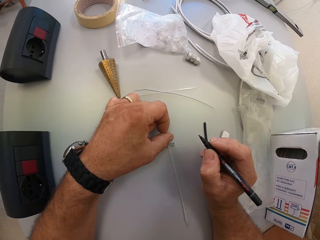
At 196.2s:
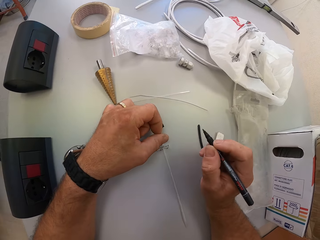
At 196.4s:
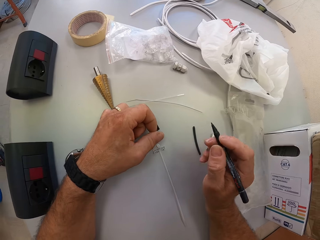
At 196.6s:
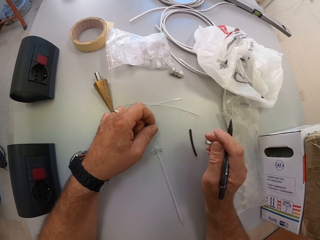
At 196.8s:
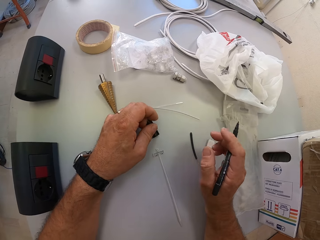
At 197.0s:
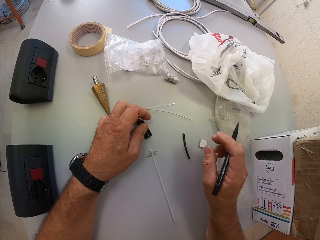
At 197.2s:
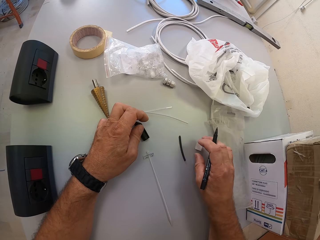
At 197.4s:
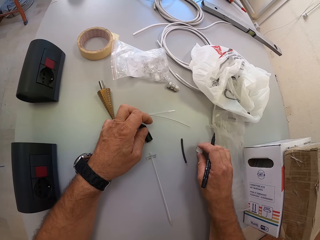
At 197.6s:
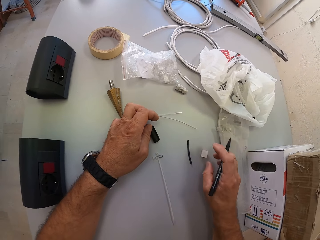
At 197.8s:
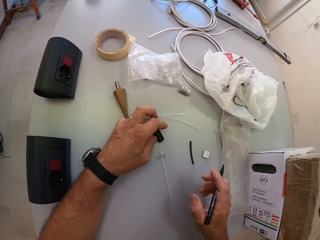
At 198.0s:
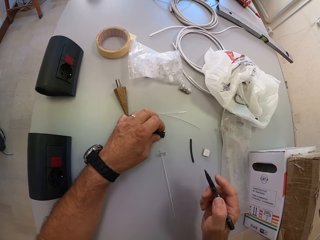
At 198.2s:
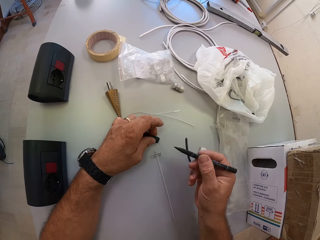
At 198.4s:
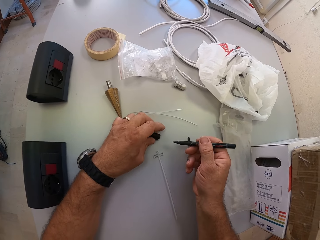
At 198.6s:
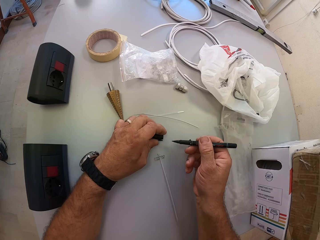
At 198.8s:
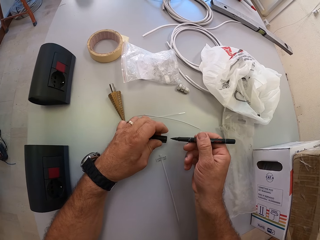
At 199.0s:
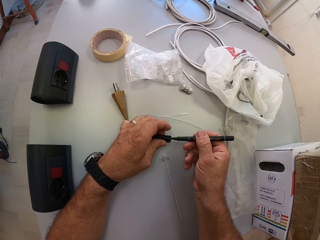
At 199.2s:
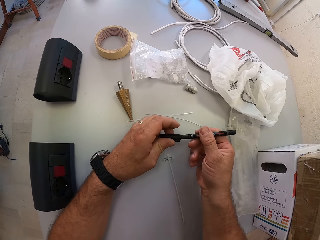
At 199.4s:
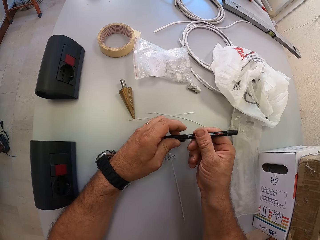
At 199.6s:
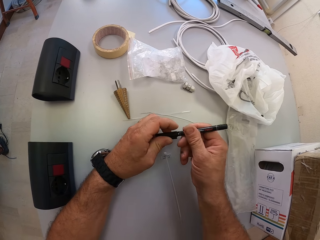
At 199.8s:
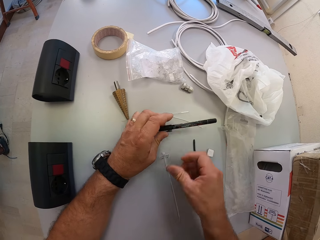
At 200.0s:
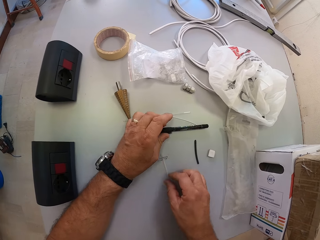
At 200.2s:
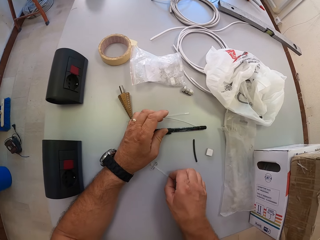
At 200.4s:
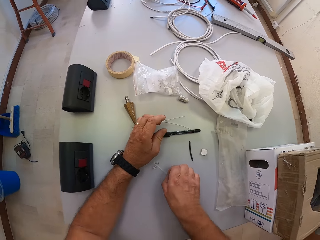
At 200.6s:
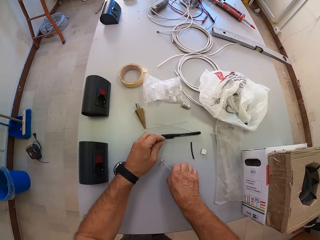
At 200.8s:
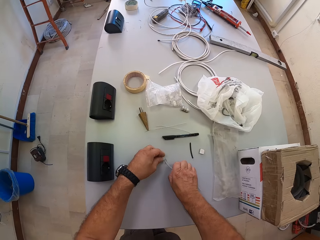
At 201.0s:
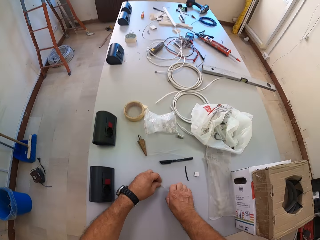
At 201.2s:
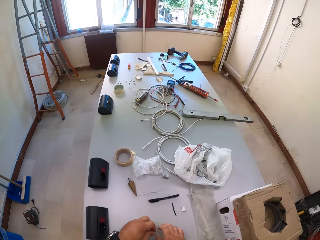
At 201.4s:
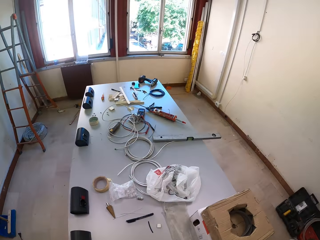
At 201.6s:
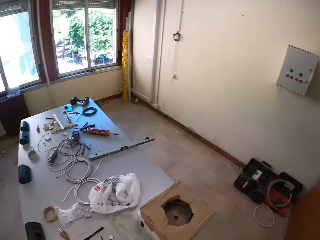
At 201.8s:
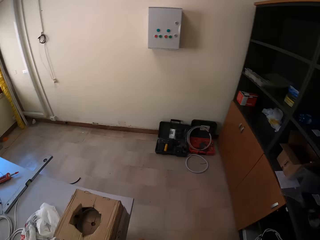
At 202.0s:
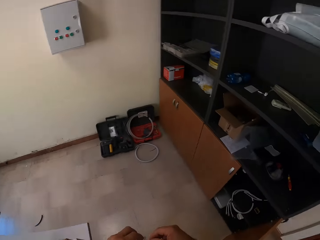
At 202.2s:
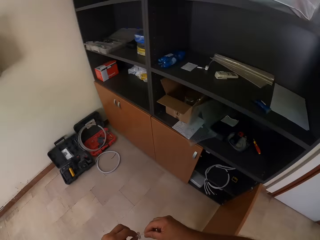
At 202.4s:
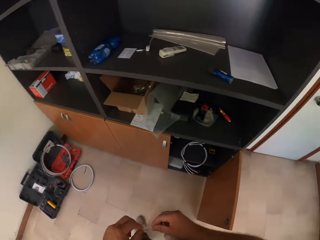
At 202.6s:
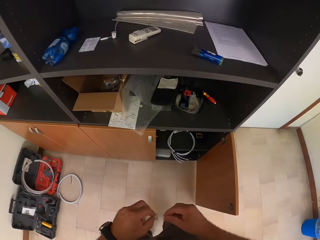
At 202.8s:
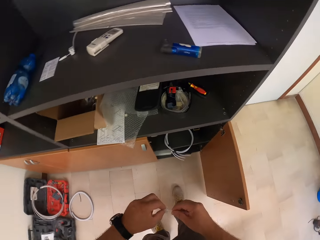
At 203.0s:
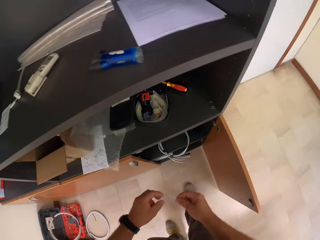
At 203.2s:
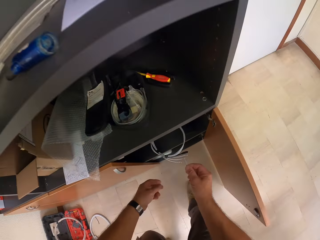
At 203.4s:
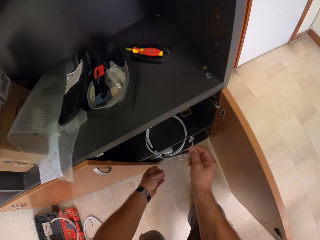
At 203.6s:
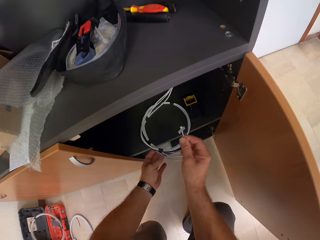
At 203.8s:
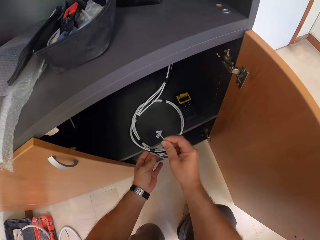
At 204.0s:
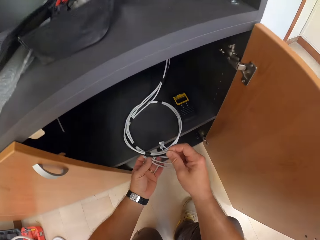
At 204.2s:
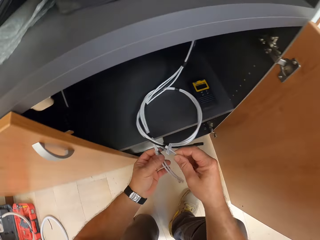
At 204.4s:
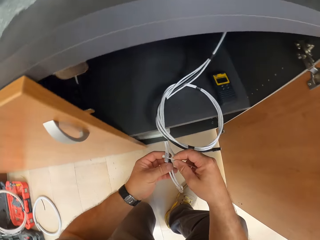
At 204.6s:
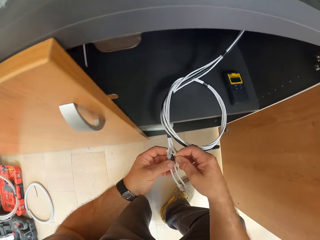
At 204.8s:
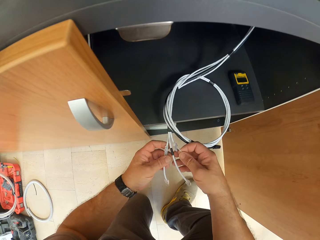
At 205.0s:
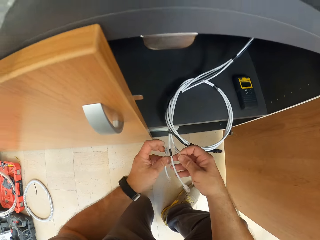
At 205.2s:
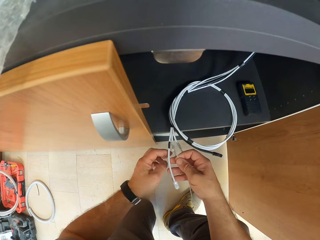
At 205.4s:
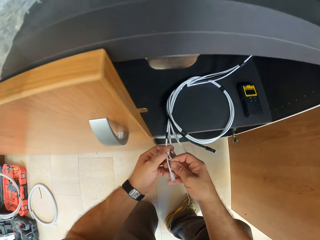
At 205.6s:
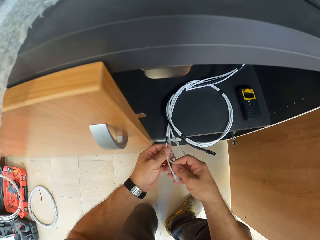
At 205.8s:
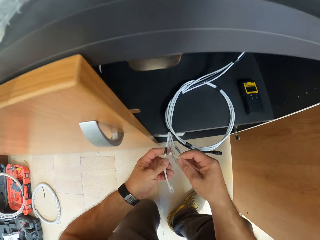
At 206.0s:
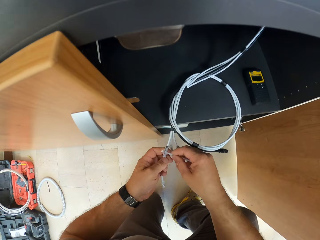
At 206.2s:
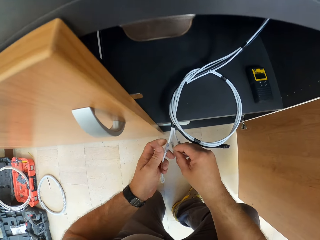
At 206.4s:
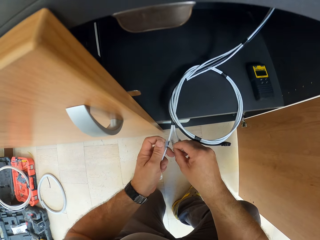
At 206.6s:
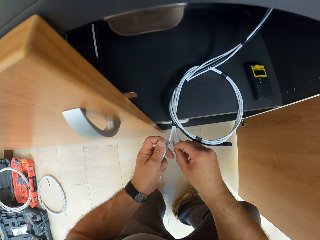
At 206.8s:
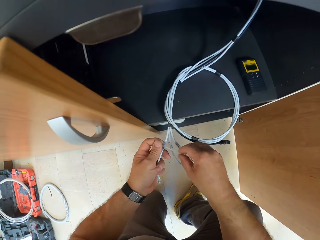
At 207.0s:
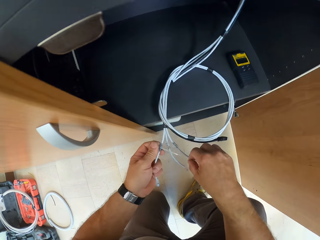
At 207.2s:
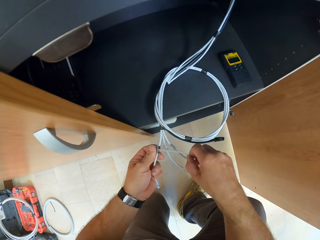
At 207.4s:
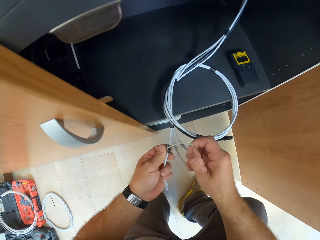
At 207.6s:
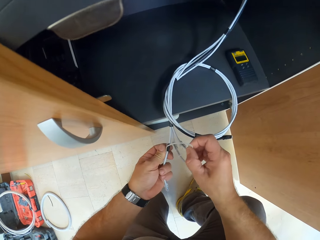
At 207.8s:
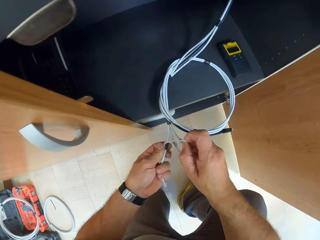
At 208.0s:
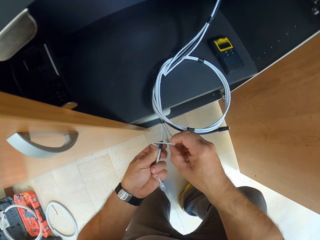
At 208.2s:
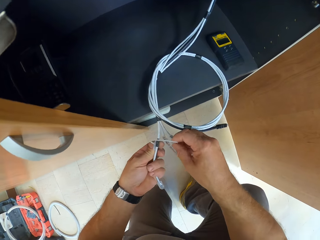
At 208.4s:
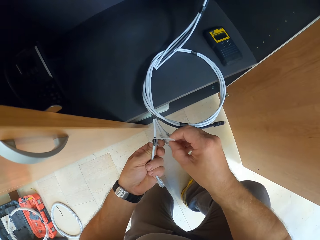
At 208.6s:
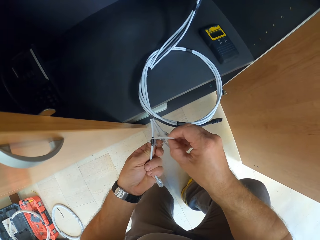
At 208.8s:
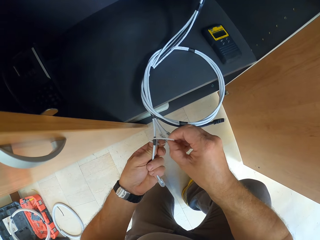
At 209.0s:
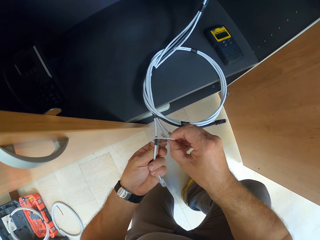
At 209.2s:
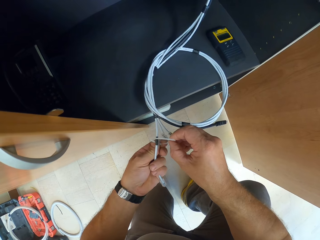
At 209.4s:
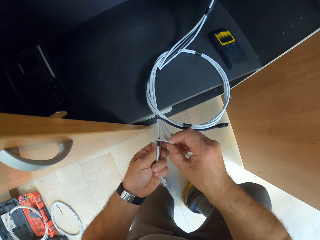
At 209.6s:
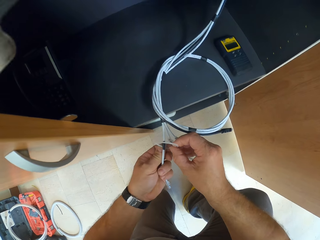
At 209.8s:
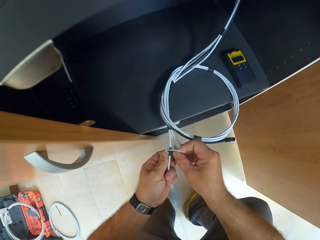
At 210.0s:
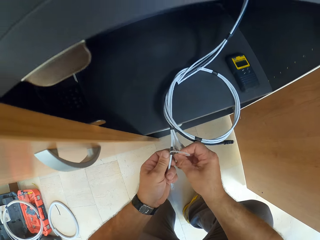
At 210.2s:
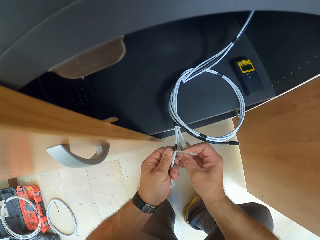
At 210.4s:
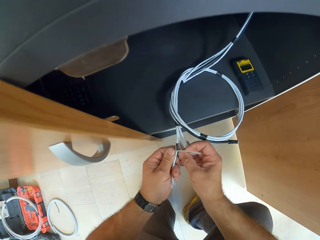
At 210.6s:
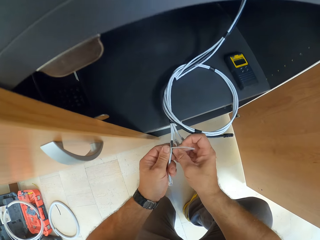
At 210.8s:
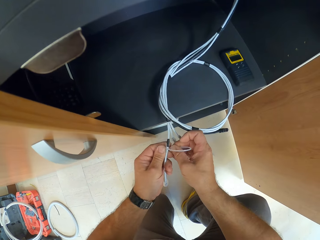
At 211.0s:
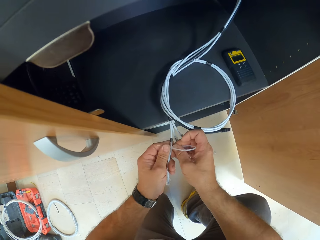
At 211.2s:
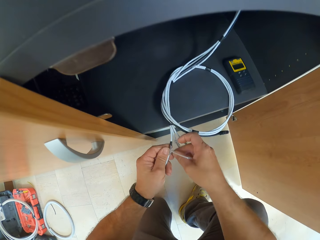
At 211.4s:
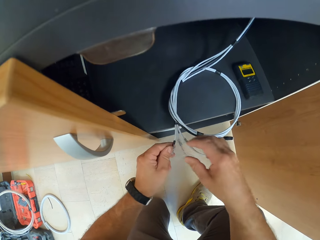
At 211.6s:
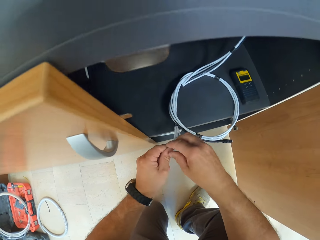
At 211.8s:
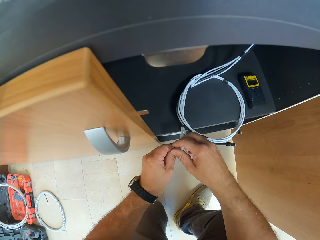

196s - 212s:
The camera wearer touches the white pebble or sticker on the table. He covers his pen. He drops his pen on the table. He picks up the cable tie from the table. He moves towards the shelf with the cable tie. He bends beside the cupboard. He ties the cable or ethernet cable with the cable tie. He holds the ethernet cable.

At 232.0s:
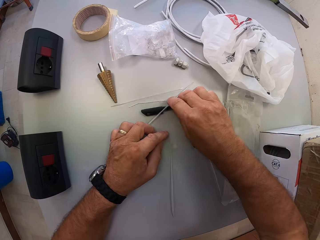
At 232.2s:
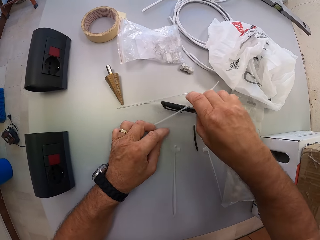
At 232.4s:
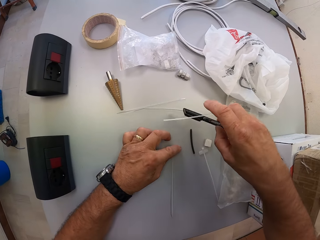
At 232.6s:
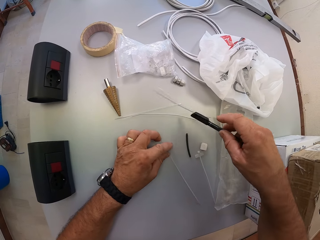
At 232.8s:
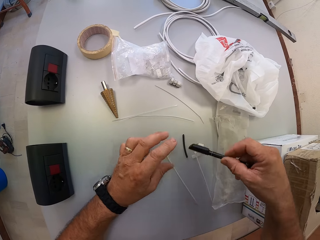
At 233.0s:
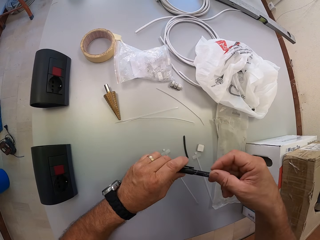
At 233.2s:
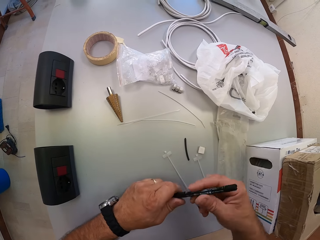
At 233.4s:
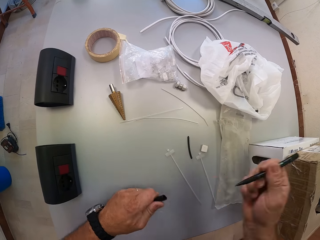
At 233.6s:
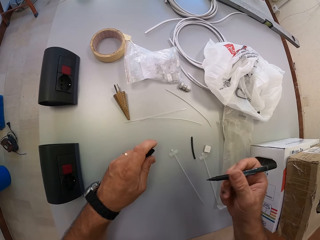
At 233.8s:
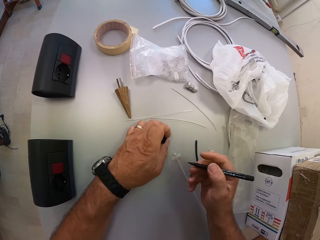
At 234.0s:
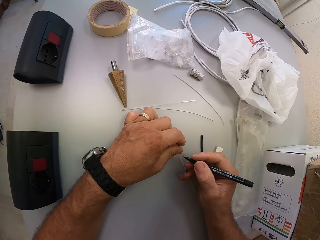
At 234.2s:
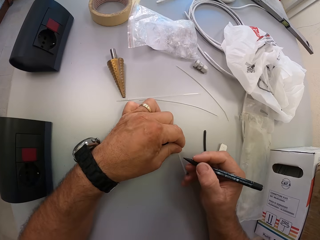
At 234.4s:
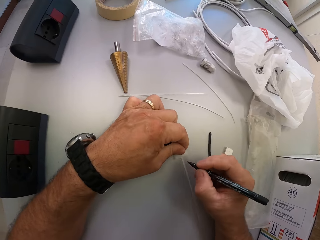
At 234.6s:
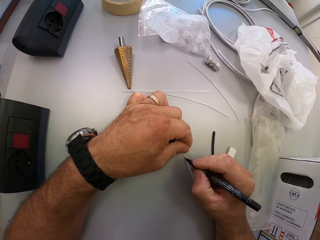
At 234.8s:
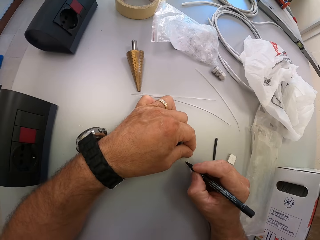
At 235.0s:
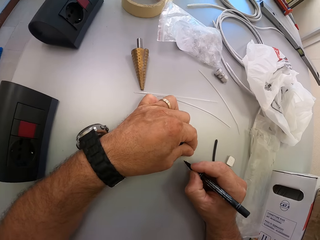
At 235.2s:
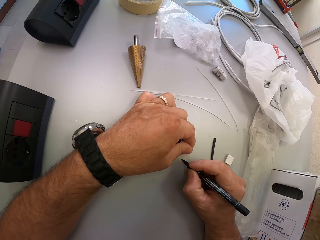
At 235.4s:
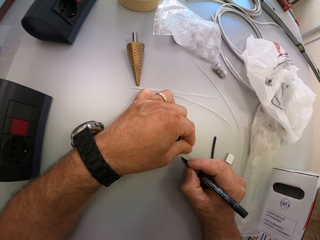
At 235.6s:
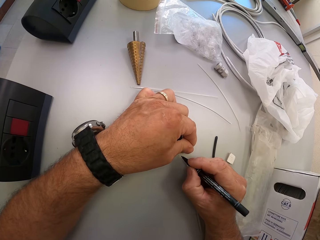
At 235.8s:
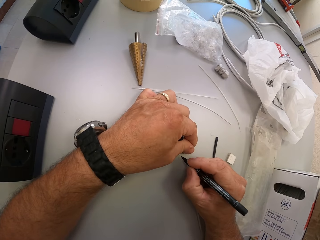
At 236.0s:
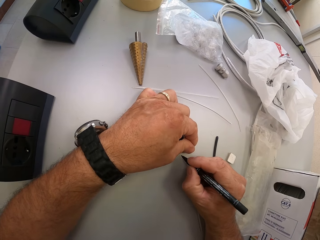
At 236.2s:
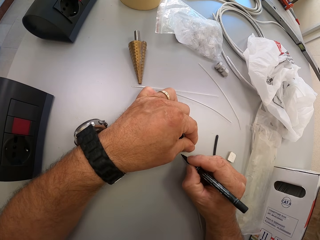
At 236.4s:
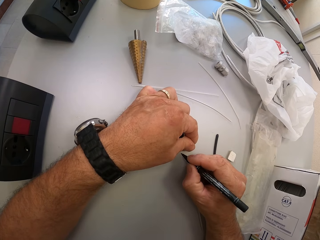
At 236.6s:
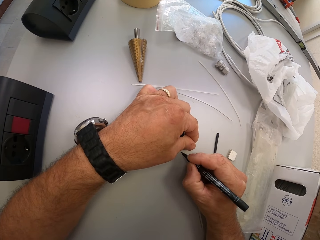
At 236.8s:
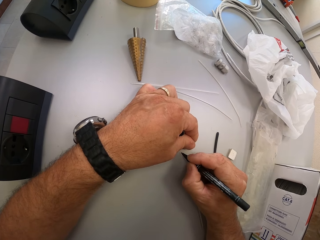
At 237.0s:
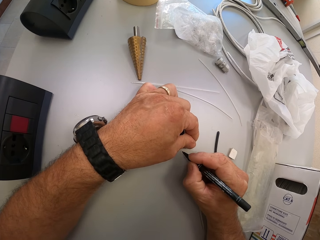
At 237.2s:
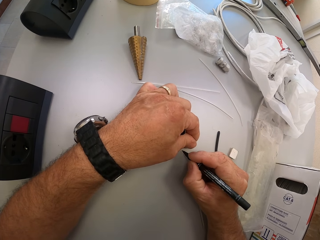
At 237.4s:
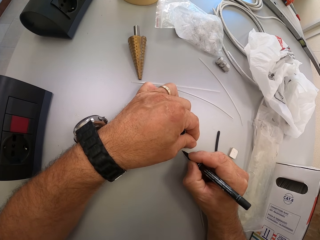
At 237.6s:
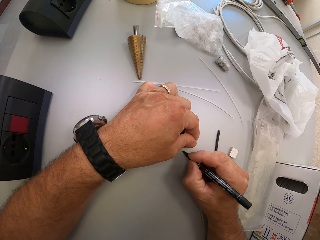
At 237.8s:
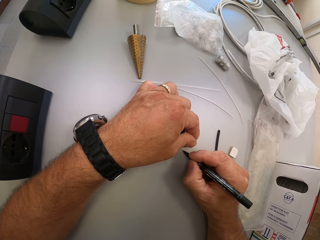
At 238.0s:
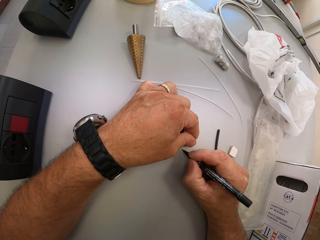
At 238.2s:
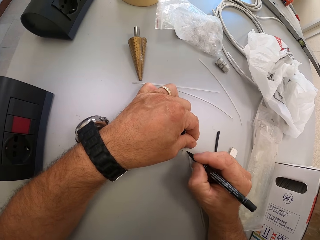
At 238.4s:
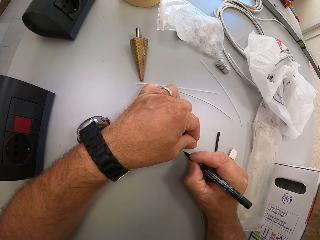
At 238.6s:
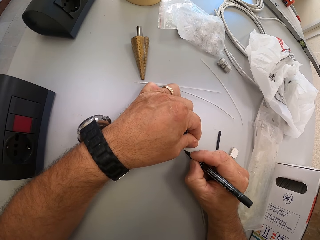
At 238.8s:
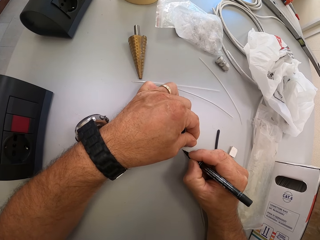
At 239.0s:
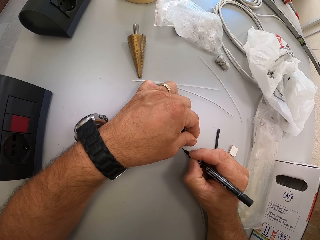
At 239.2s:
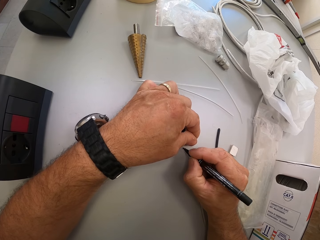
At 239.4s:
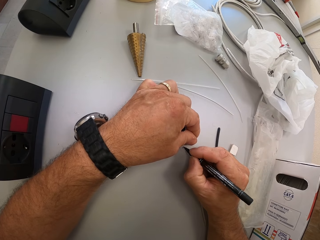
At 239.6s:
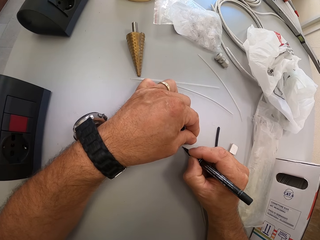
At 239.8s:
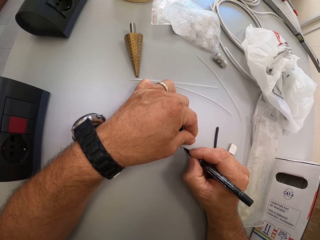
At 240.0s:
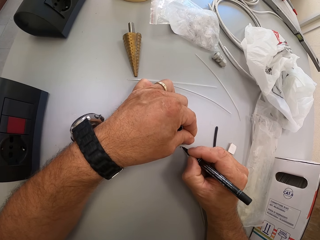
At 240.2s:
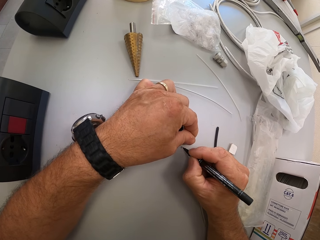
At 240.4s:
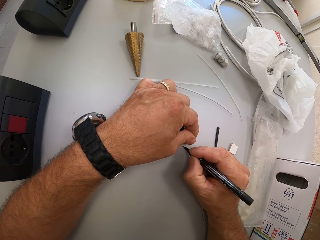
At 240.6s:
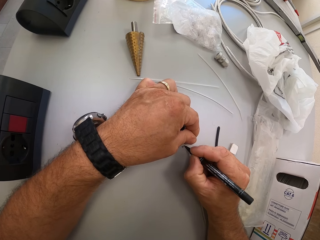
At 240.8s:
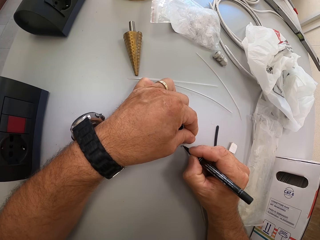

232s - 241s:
The camera wearer picks up his pen. He removes the cover of his pen. He writes on one cable tie.
